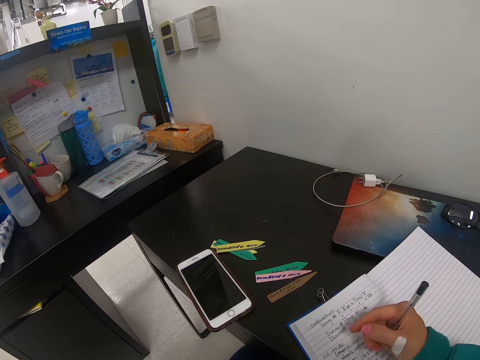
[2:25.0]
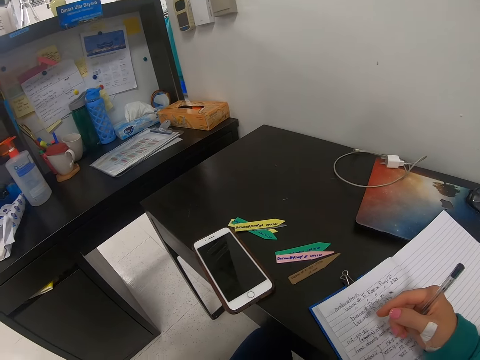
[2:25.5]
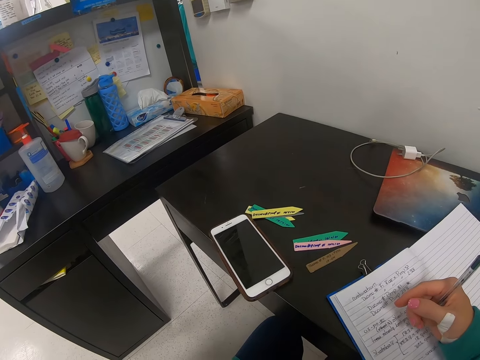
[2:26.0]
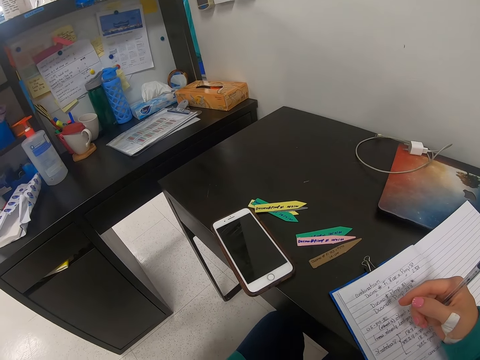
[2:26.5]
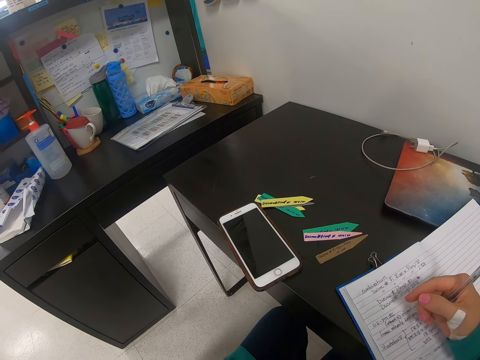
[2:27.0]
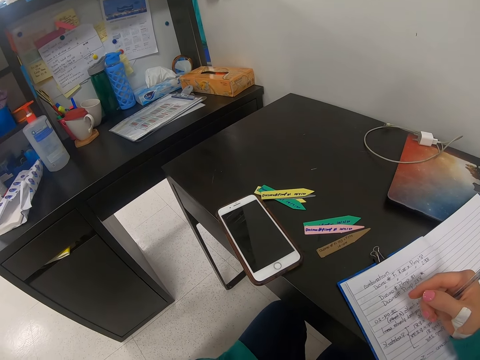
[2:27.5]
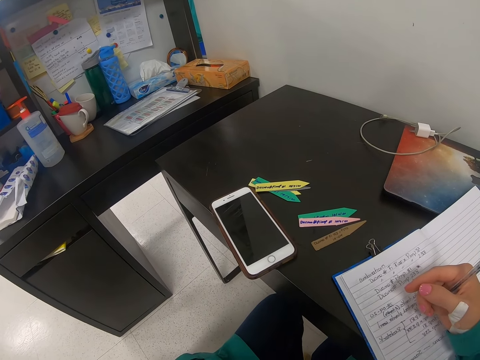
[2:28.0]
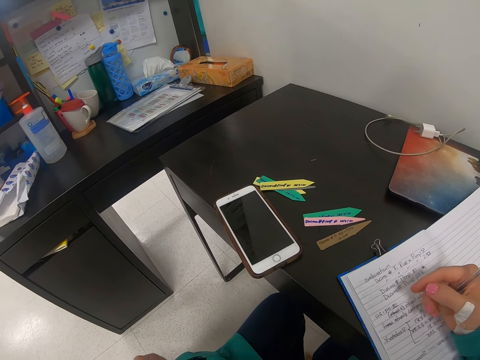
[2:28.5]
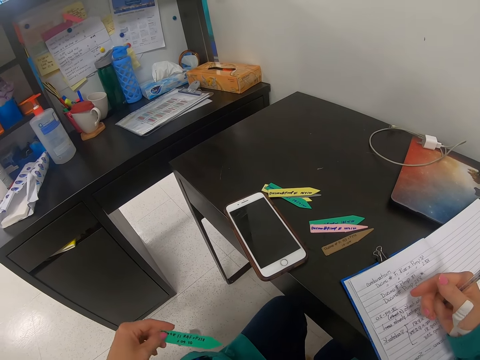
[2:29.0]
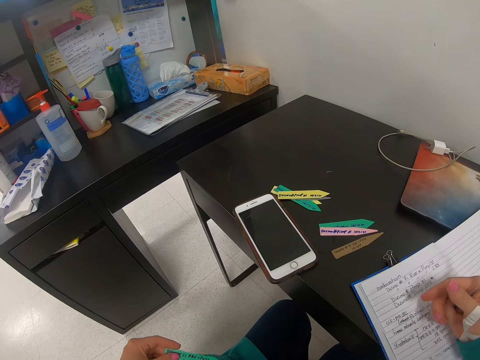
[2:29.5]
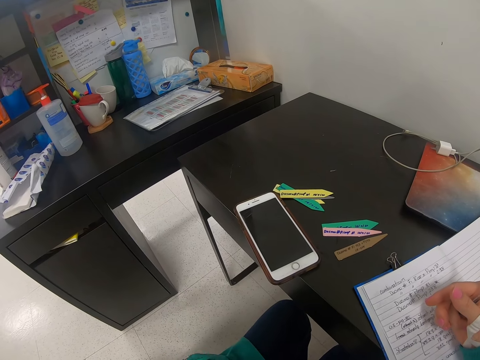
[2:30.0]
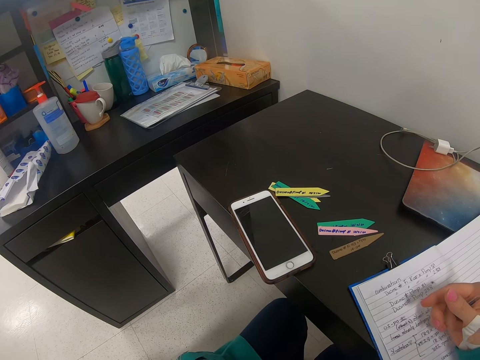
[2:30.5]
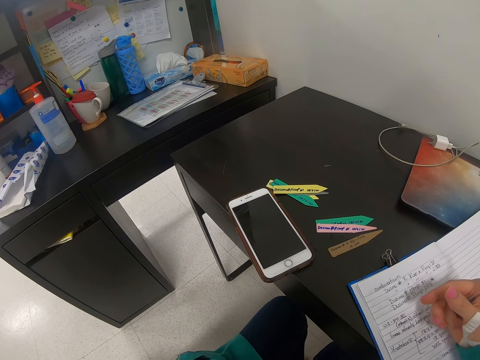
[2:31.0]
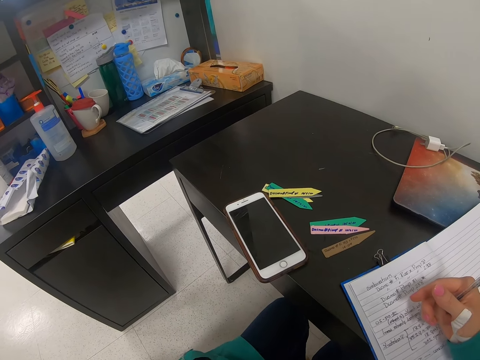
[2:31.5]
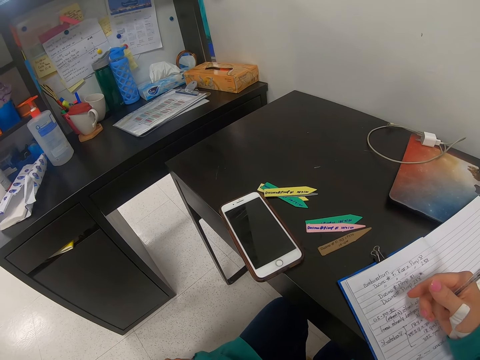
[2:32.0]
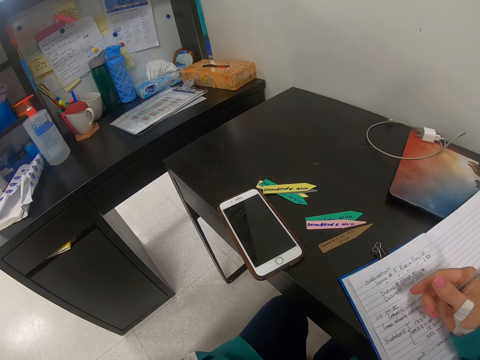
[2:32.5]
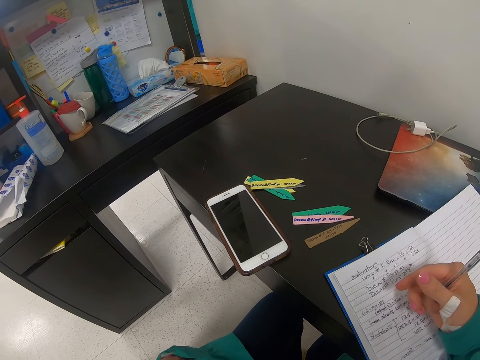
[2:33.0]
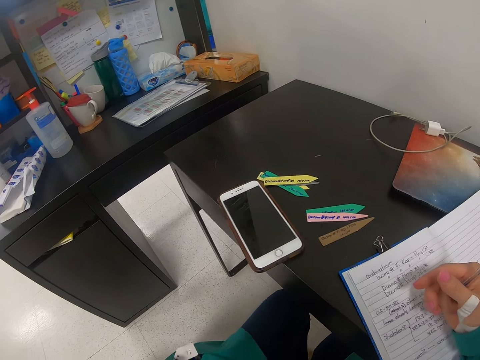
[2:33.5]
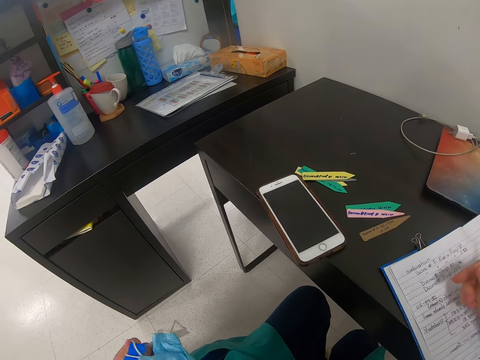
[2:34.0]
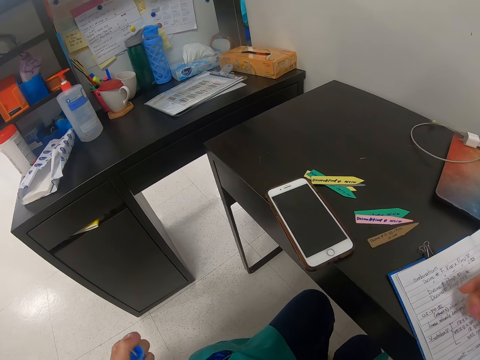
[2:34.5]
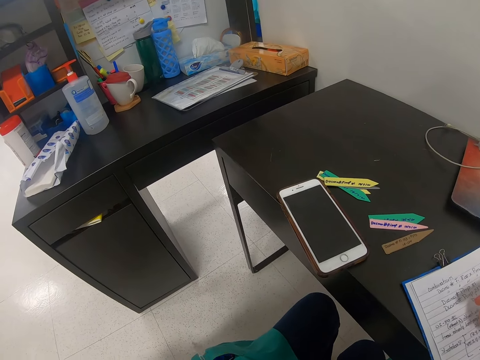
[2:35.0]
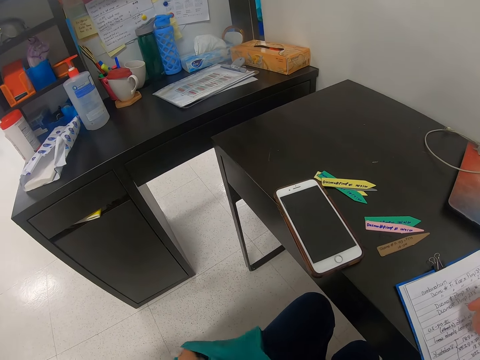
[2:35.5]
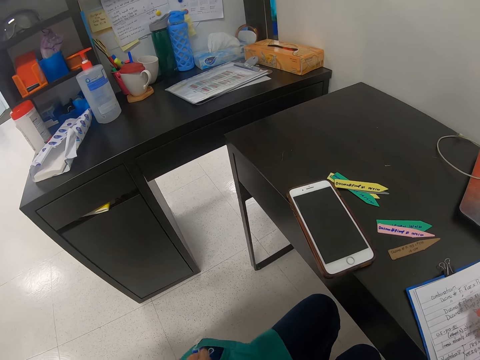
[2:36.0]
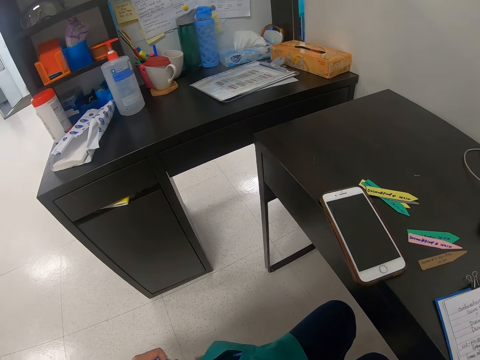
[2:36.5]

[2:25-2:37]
The camera wearer touches the pocket. They pick up a piece of paper. They remove masks from the pocket.

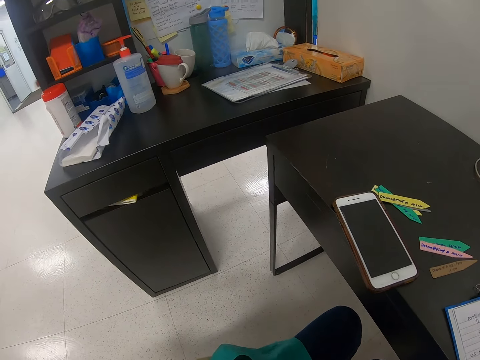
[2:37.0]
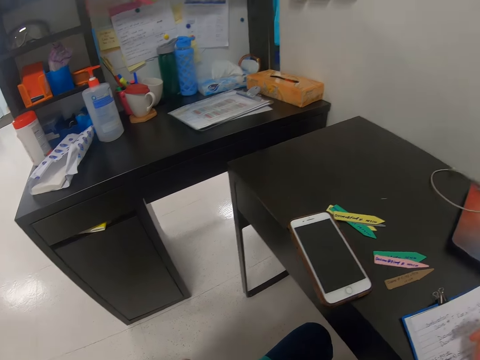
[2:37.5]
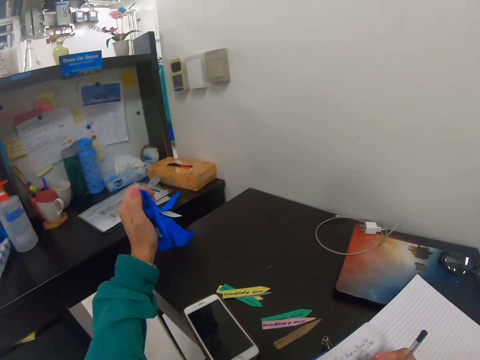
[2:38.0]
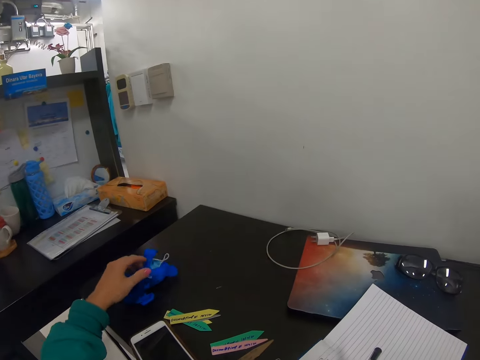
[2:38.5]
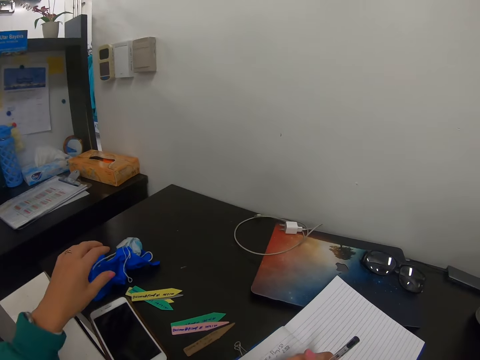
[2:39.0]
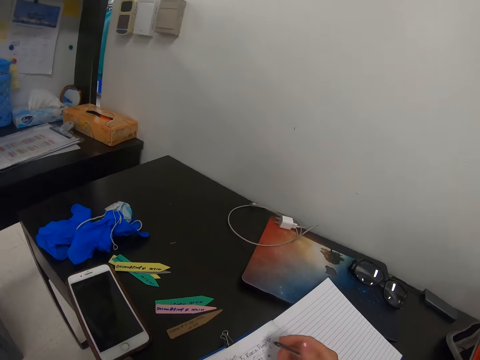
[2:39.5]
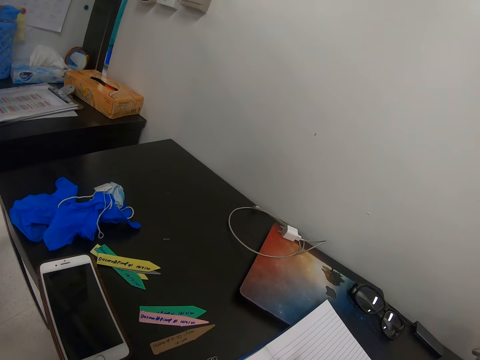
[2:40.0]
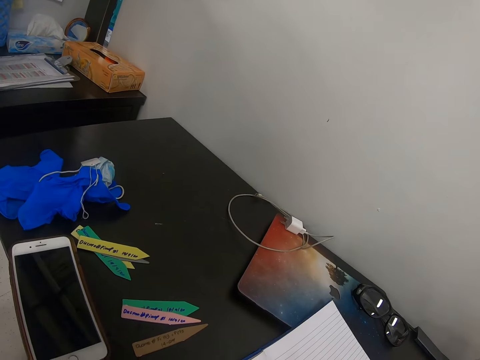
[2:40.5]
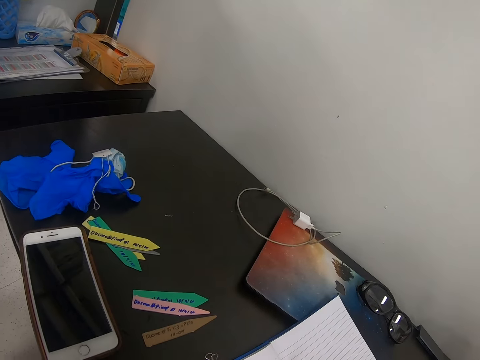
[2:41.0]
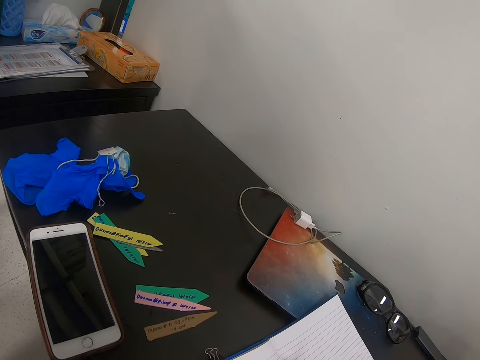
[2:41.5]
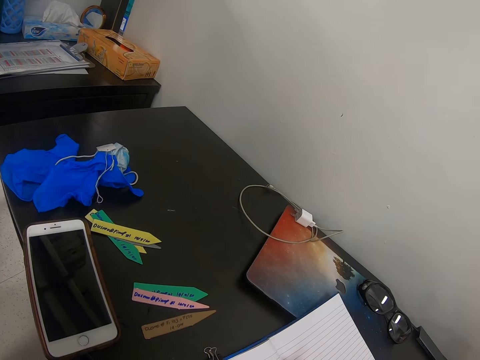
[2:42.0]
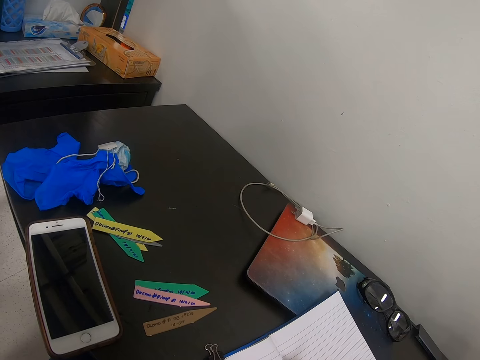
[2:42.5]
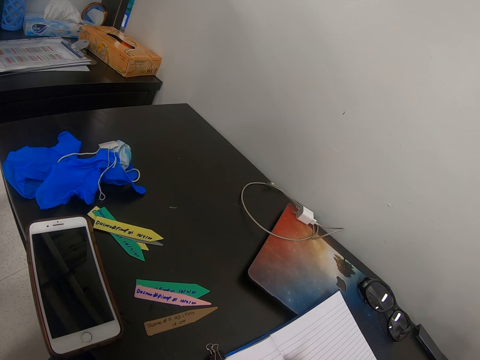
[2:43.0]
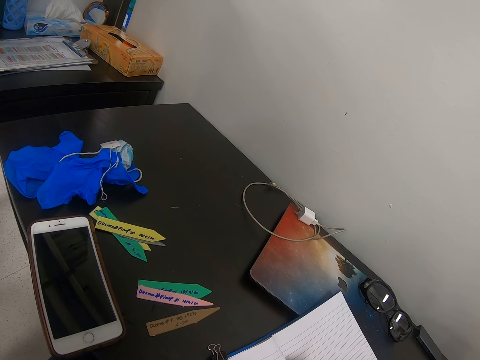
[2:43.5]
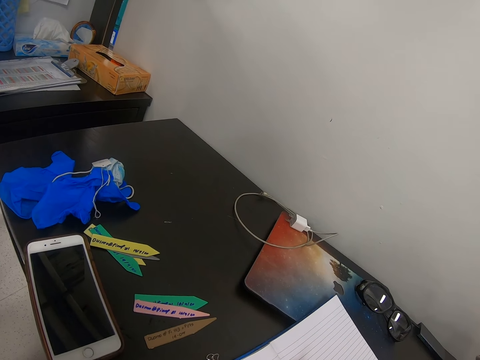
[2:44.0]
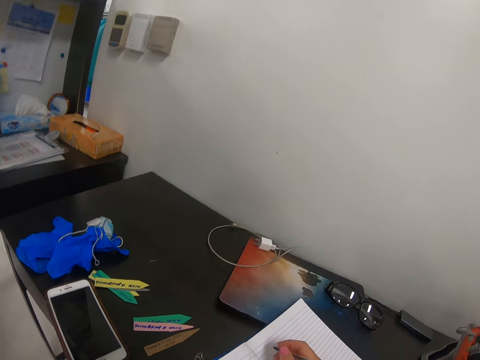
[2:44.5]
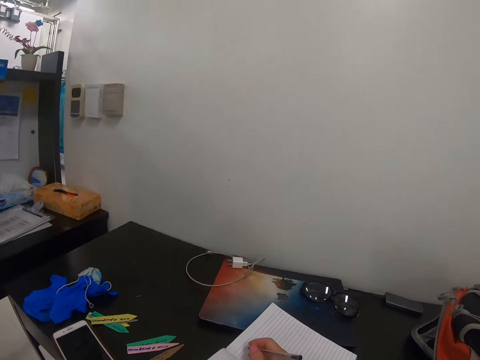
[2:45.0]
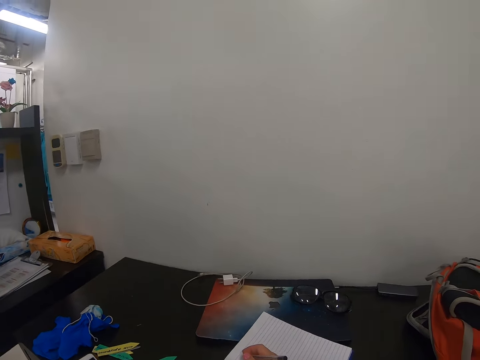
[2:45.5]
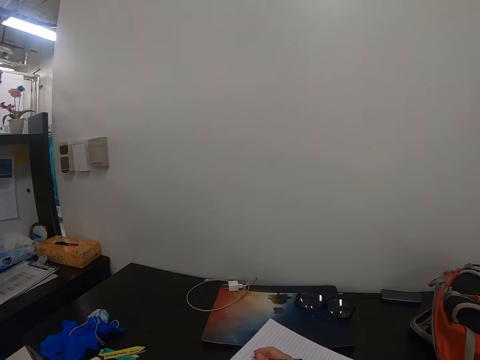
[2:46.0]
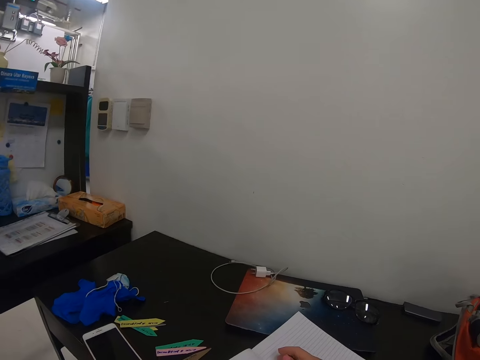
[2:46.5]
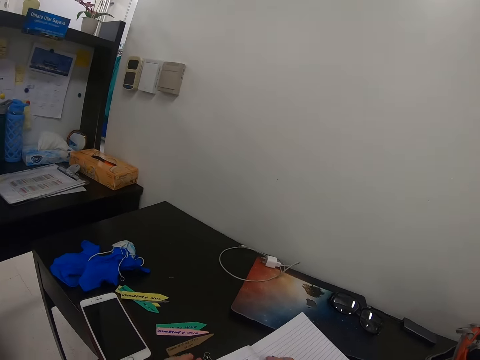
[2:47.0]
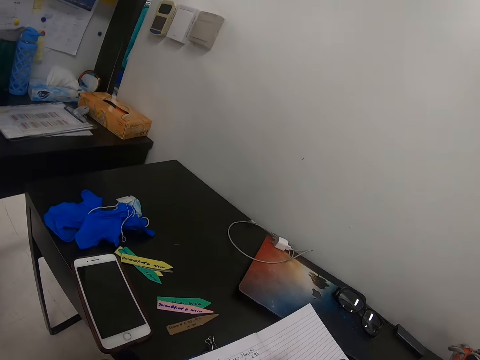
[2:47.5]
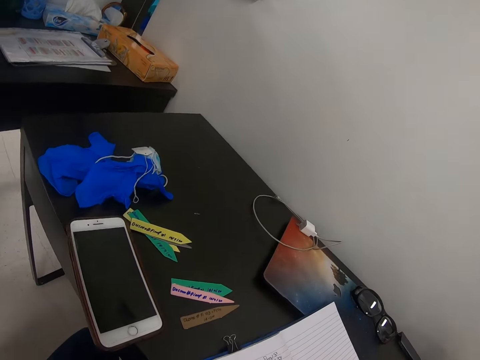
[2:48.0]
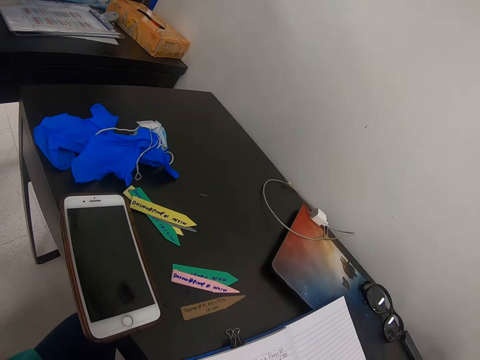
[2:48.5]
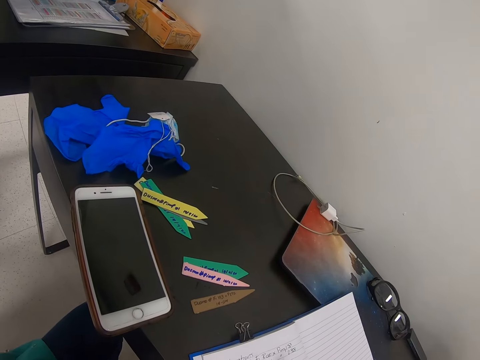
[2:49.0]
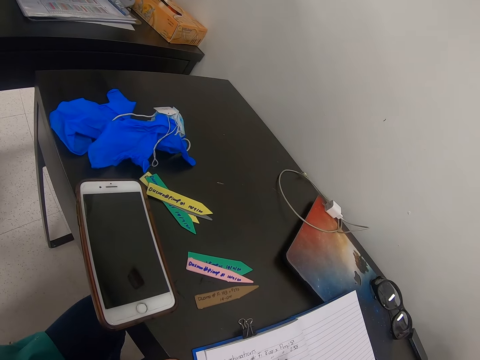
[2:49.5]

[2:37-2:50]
The camera wearer puts a face mask on the table. They write on a book. They write.

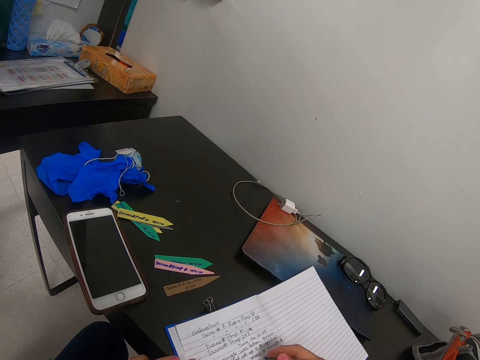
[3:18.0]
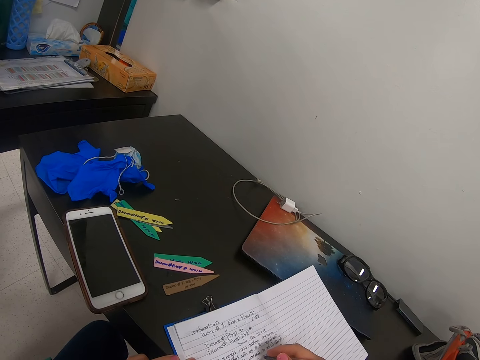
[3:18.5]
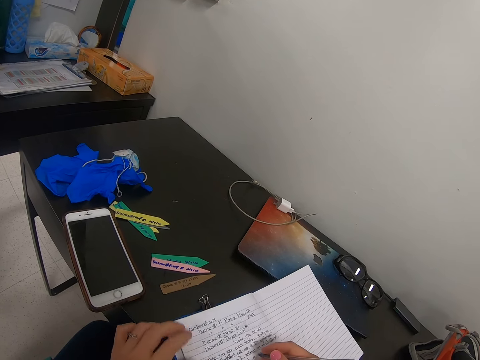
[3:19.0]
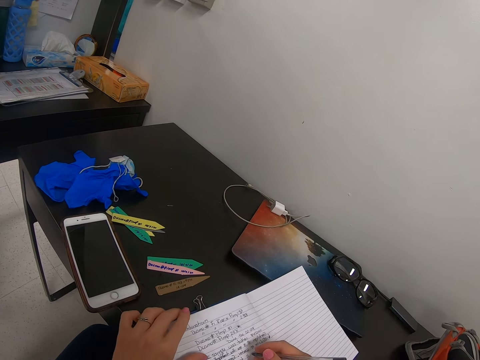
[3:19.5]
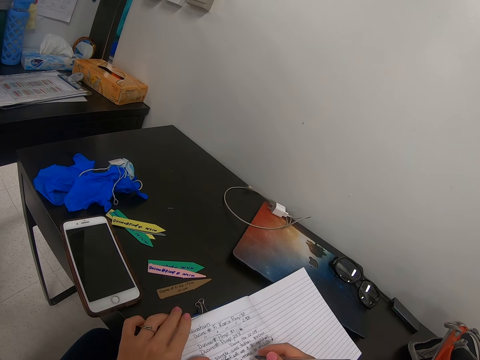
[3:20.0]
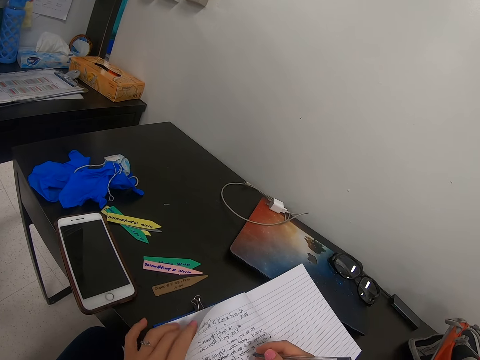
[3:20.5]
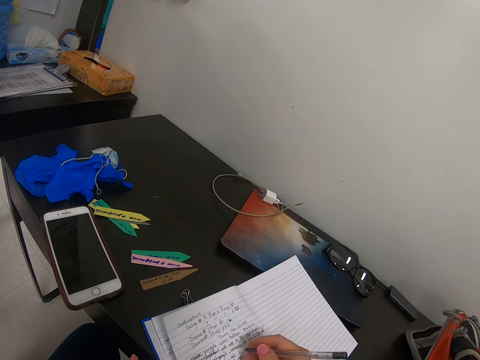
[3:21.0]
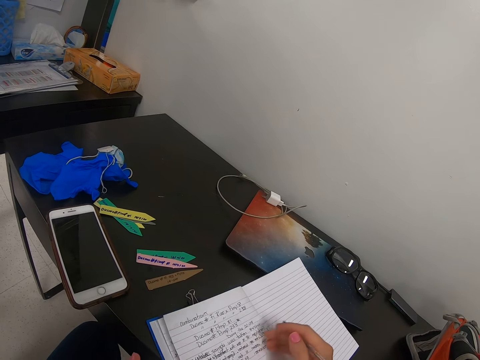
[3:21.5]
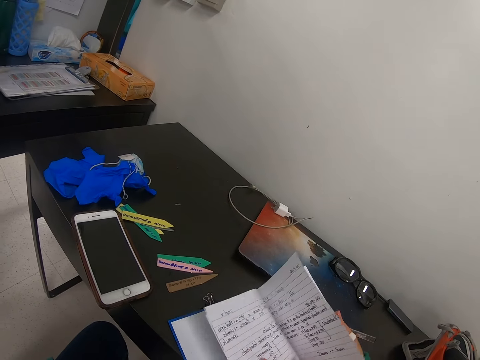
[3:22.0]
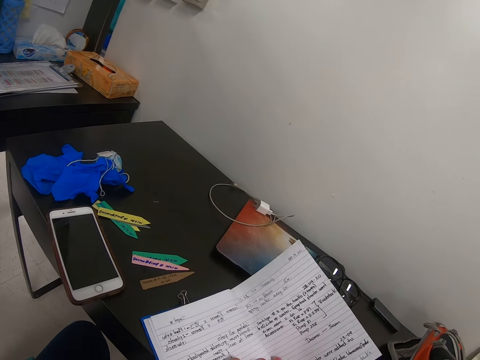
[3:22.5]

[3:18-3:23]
The camera wearer opens a book. They open a new page.
